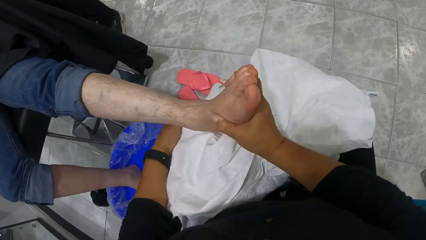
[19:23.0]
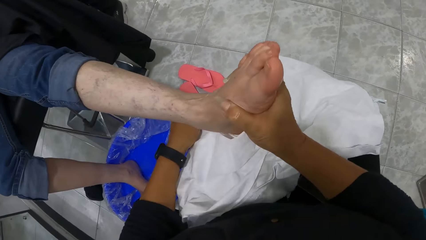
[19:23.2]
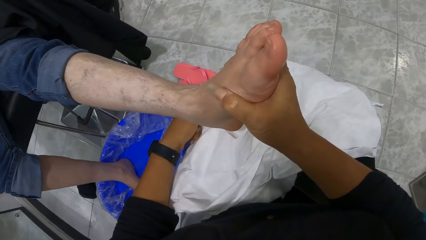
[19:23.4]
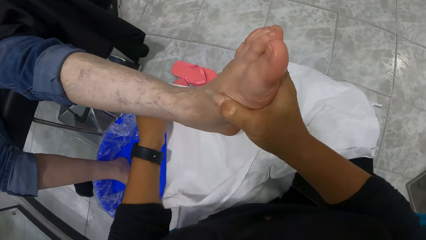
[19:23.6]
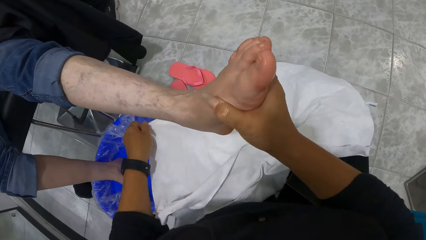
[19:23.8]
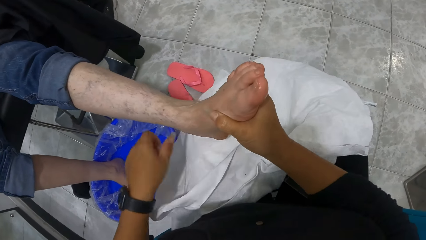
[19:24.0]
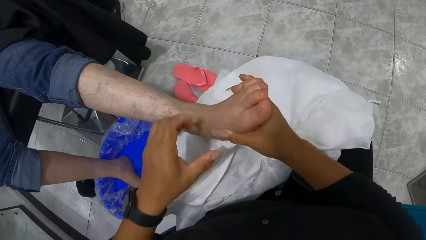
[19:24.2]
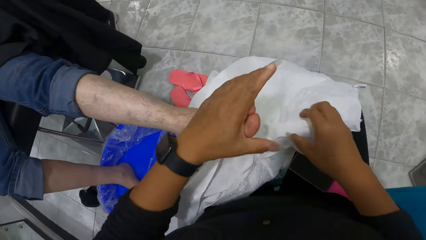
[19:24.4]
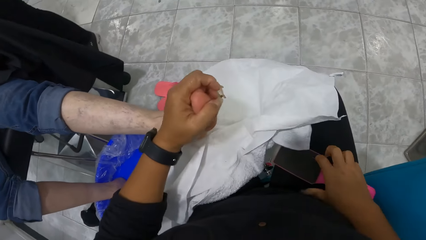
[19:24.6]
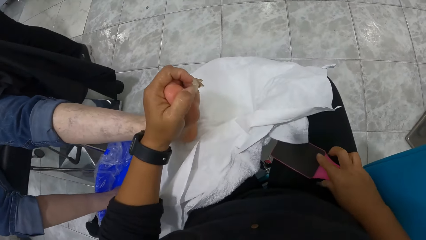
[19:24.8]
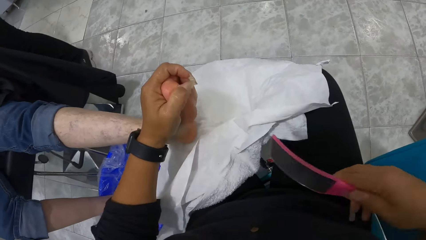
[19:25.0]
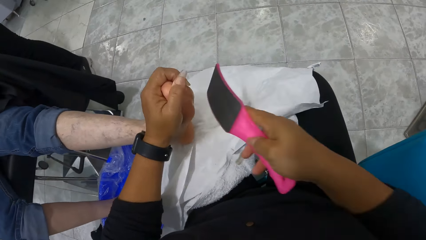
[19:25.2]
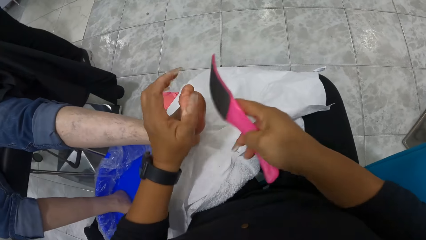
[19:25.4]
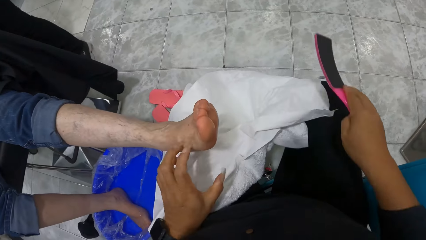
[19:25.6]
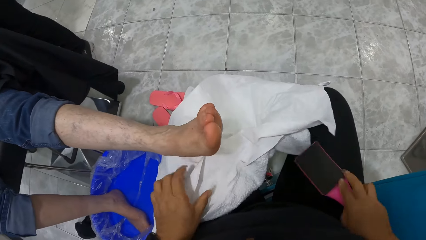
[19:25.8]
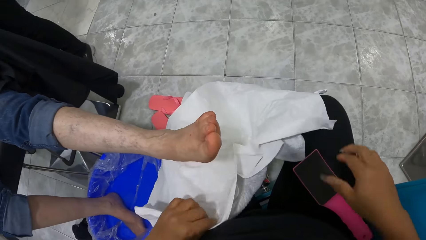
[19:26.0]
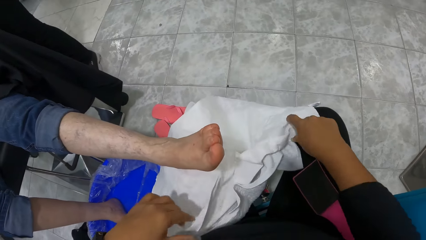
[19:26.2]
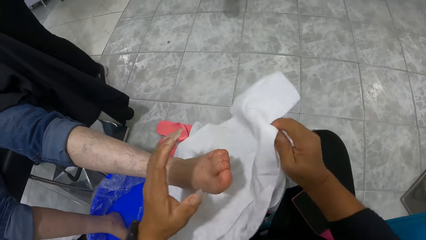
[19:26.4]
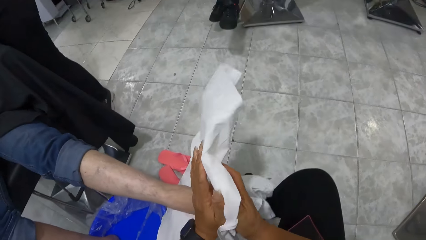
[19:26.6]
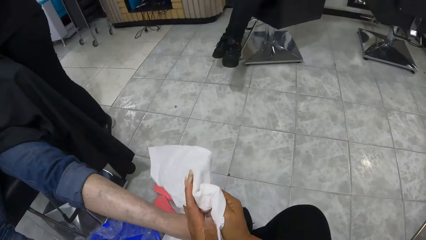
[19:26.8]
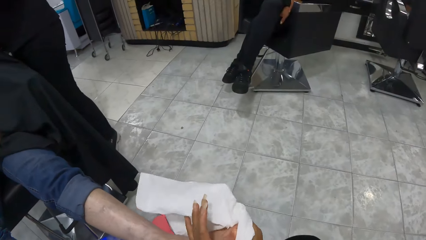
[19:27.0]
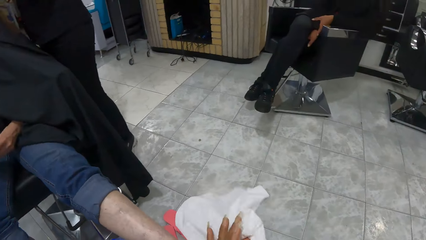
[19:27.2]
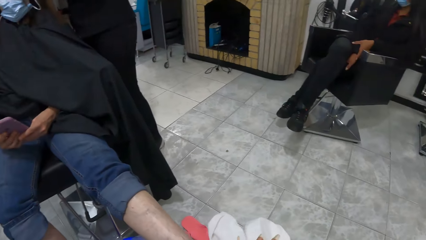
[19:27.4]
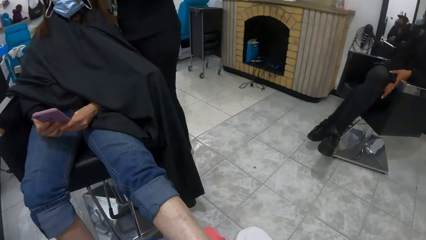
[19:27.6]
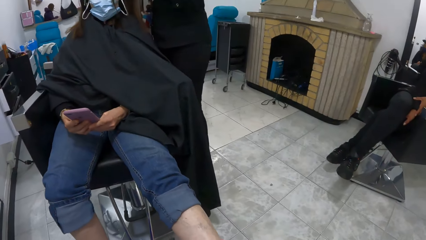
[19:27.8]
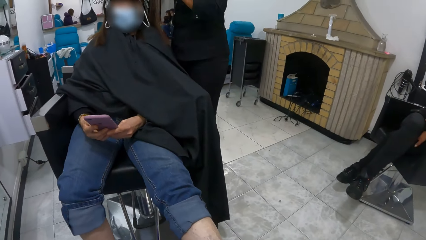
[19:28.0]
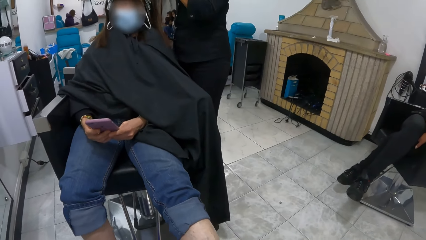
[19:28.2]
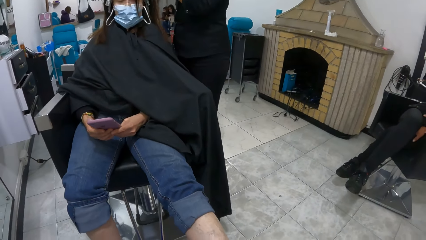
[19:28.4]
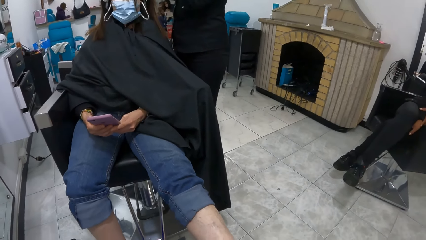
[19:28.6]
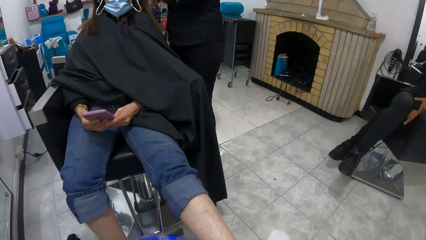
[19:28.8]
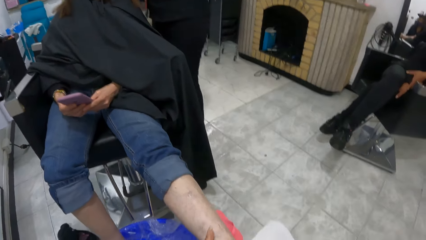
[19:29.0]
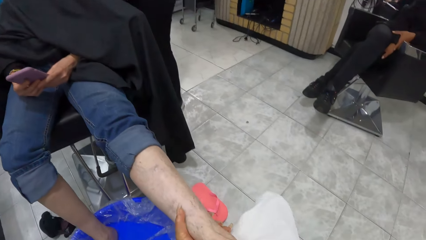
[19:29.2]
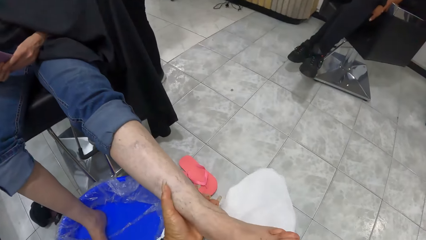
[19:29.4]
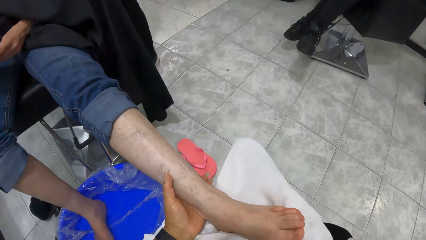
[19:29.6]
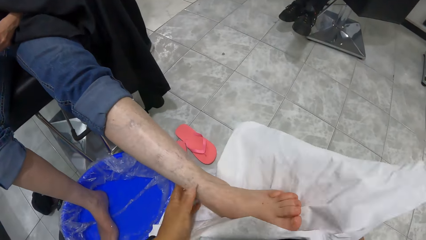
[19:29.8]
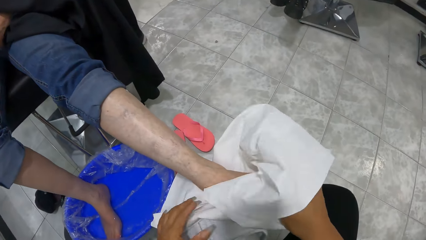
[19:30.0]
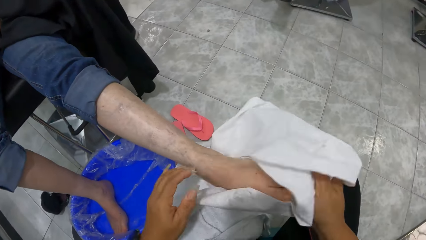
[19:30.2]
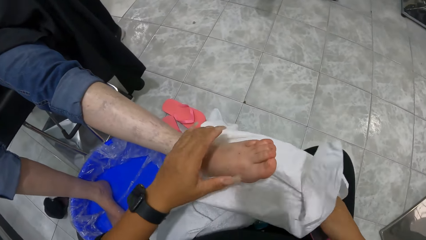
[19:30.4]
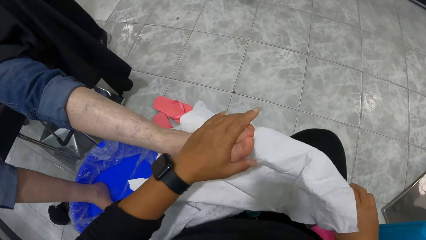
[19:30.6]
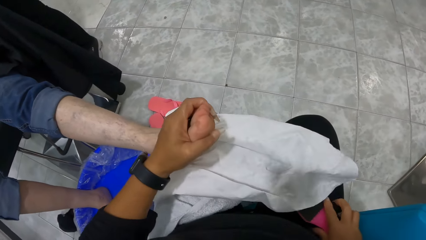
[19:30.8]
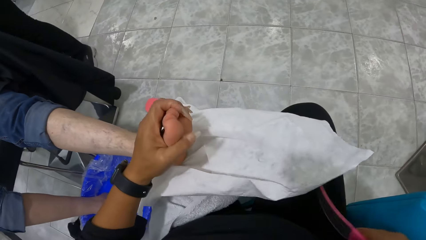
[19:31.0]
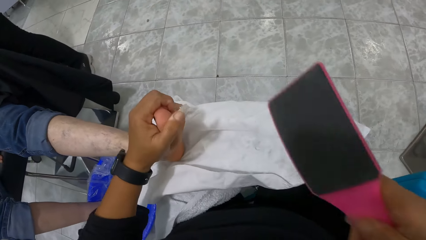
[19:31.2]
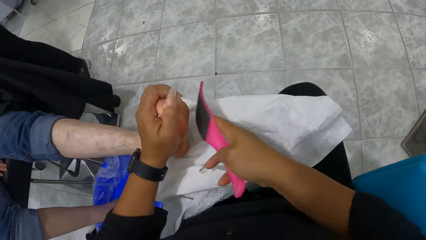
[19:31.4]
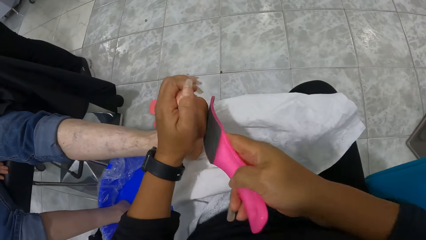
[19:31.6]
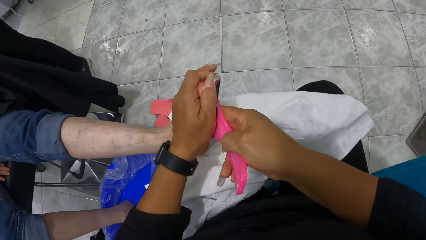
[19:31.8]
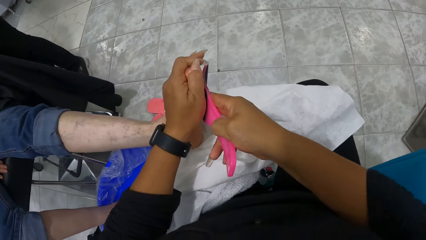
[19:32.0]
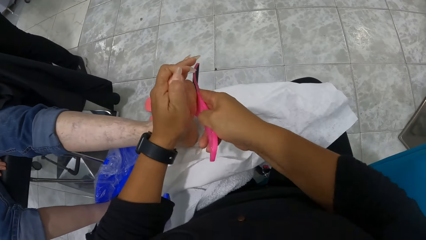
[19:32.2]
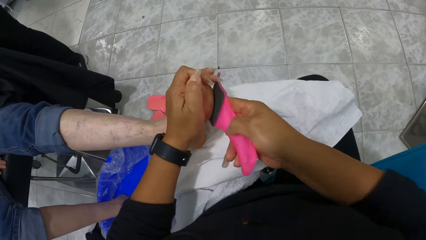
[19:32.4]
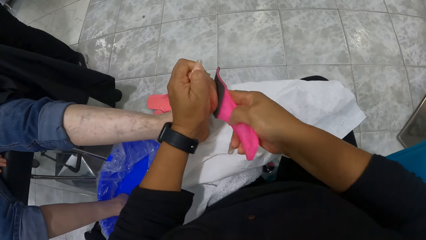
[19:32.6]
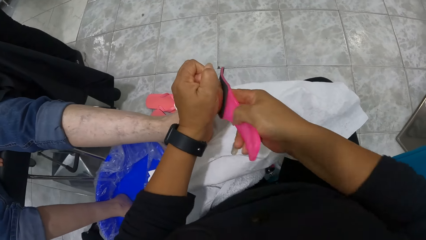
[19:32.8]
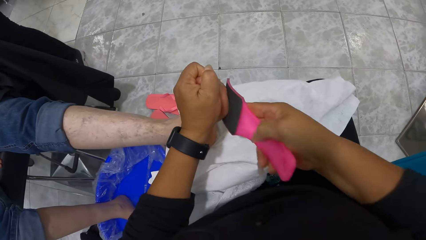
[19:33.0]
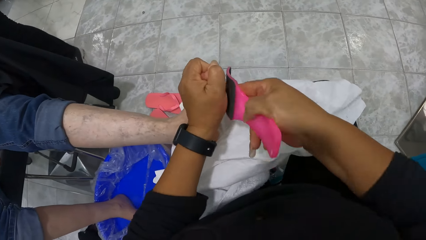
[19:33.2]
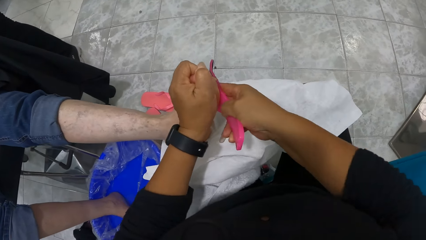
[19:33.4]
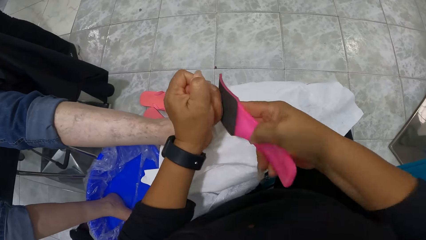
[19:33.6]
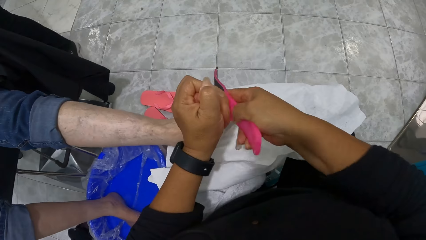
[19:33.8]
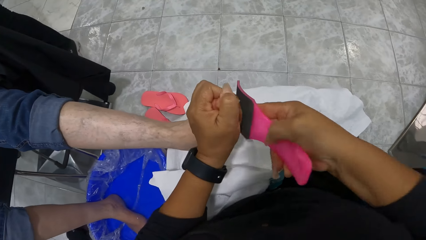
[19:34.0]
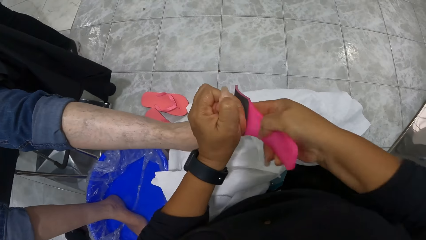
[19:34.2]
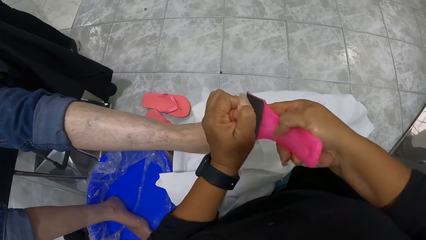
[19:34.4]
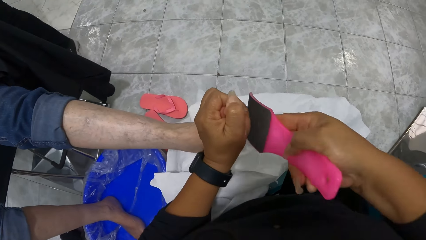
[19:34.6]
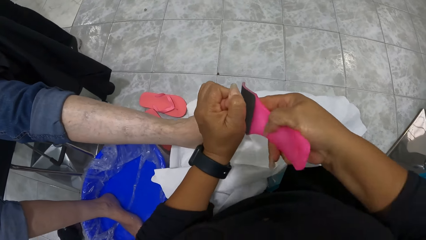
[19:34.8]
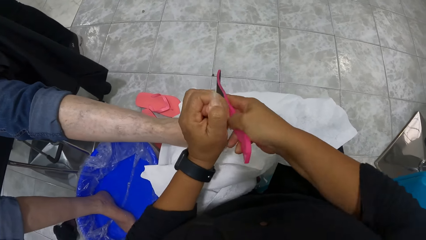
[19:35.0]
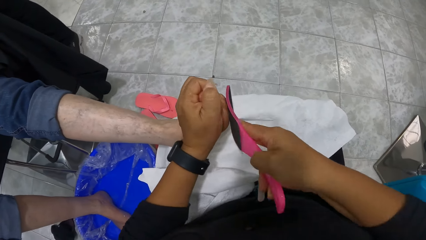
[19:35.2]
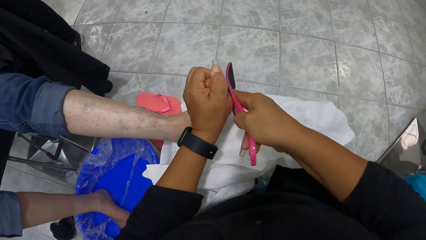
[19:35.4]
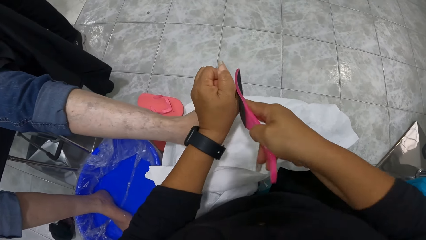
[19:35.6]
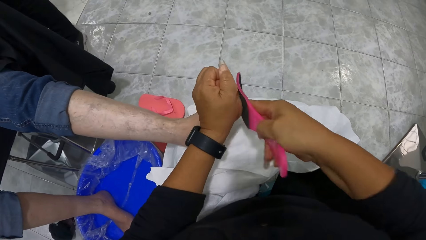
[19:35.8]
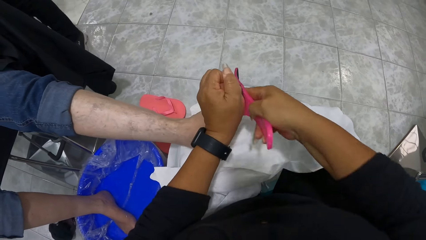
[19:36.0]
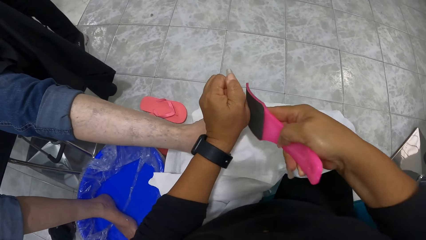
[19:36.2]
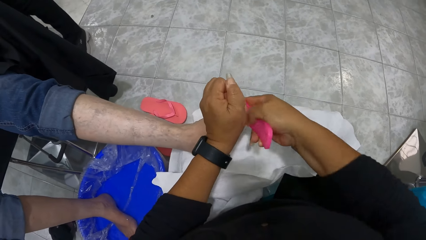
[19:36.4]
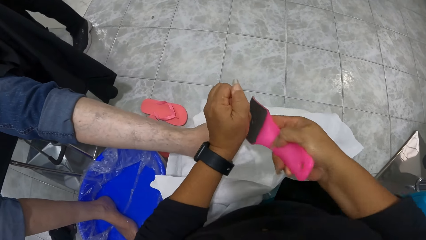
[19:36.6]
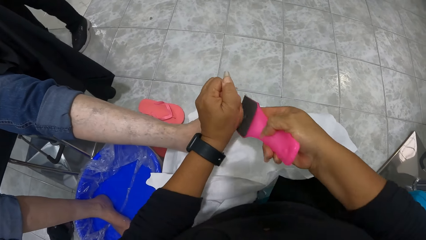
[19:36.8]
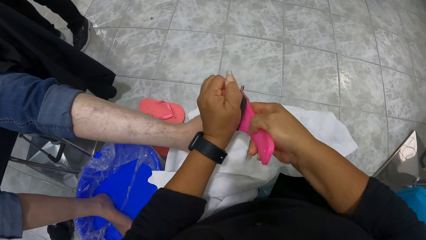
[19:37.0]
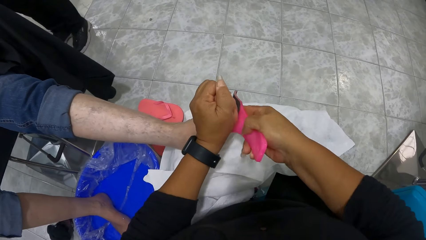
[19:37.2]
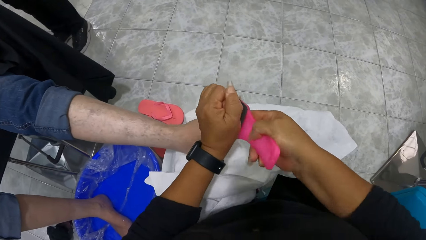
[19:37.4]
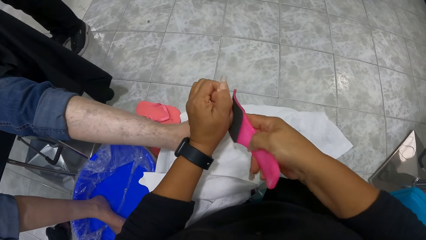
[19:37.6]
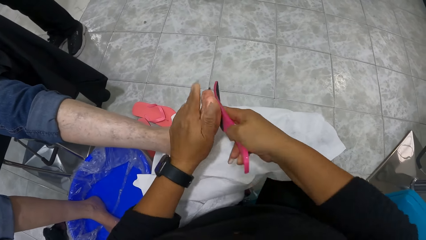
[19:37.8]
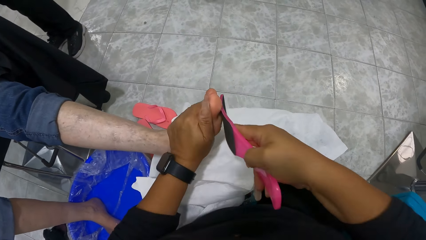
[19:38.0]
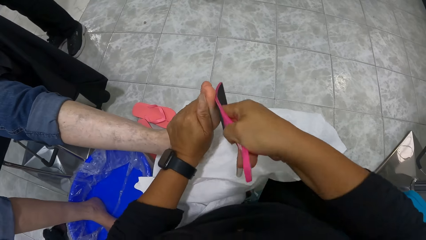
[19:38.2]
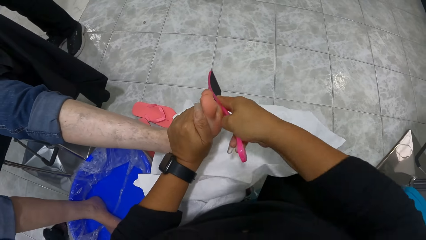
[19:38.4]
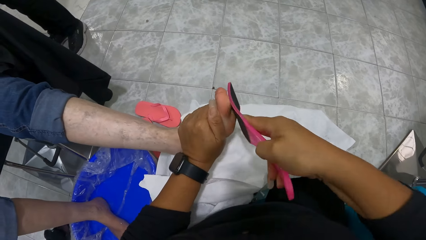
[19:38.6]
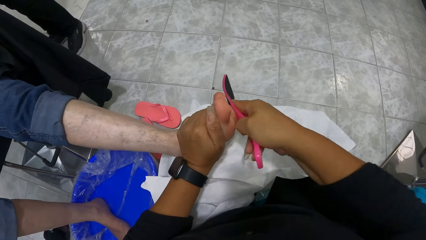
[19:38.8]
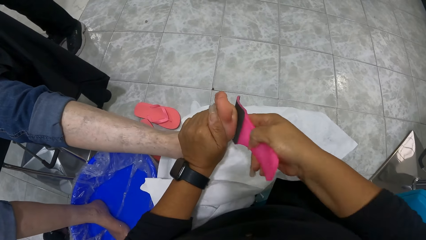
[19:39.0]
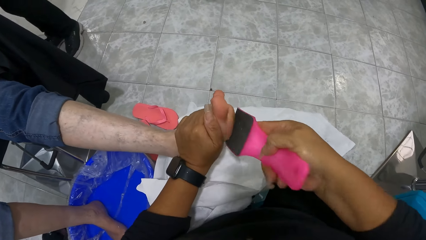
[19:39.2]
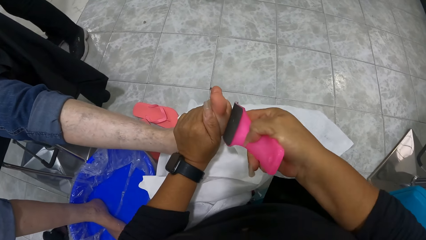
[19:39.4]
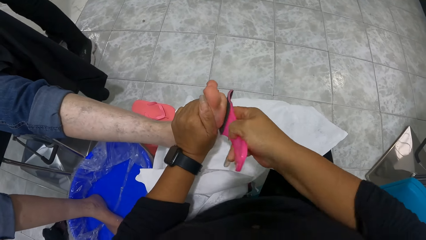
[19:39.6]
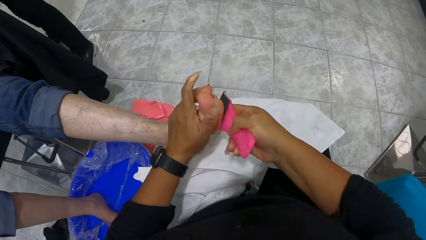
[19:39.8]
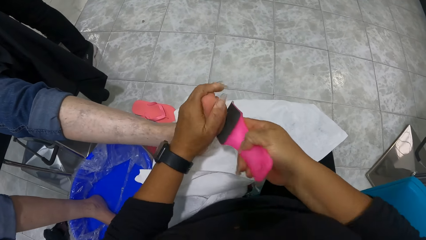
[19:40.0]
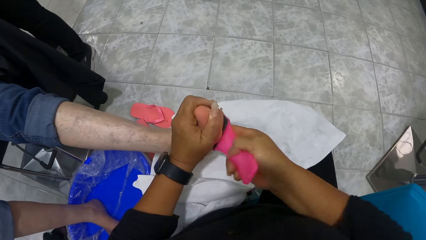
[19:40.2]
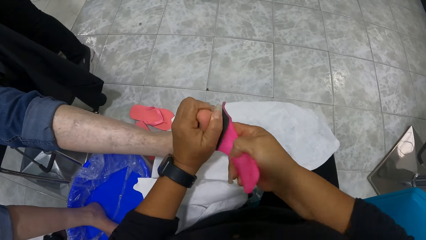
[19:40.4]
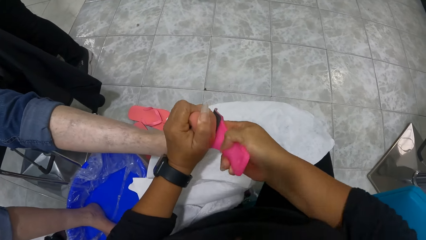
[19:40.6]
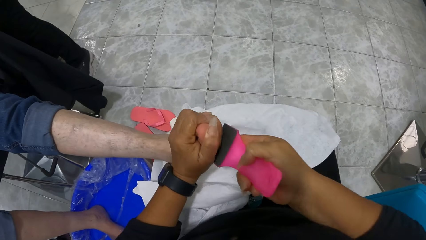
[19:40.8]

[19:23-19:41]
The camera wearer adjusts the towels with her left hand. She holds the woman's left leg with her left hand. She puts the woman's foot in position. She picks the foot file from her lap with her right hand. She scrubs the woman's left foot with the foot file in her right hand. She drops the foot file in her right hand on her lap. She cleans her left hand with the towels. She cleans the woman's left leg with the towels in her right hand. She holds the woman's left leg with her left hand. She dries the woman's foot with the towel. She scrubs the woman's left foot with the foot file in her right hand.
